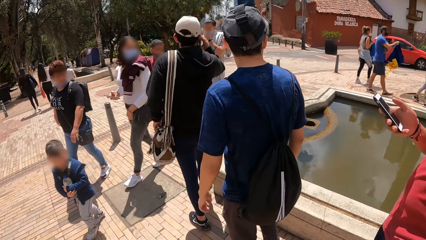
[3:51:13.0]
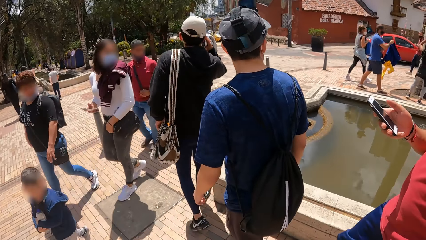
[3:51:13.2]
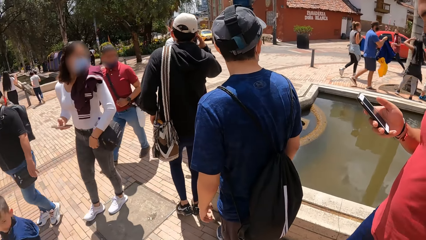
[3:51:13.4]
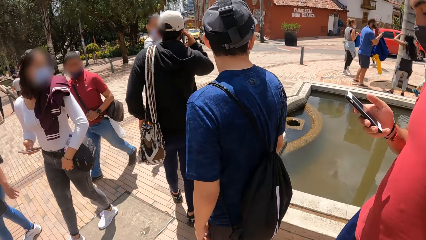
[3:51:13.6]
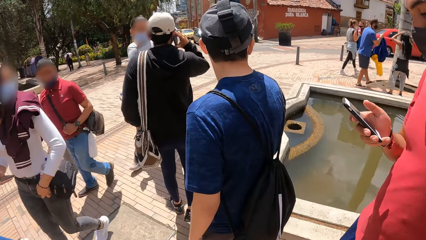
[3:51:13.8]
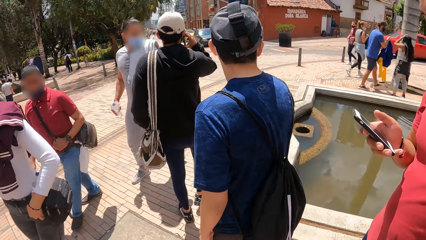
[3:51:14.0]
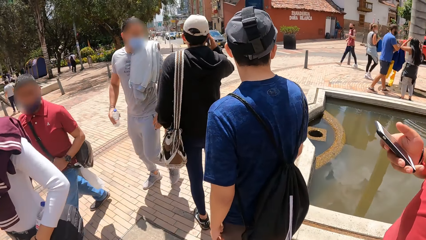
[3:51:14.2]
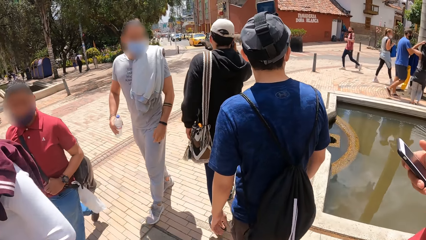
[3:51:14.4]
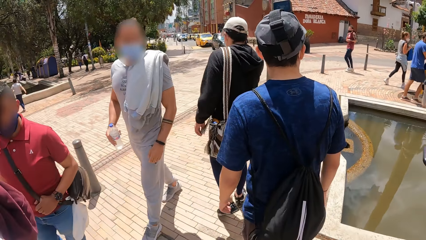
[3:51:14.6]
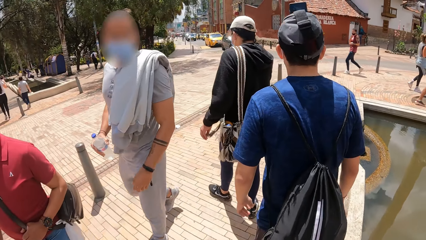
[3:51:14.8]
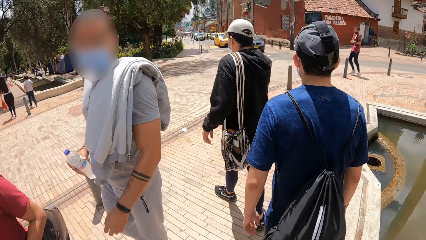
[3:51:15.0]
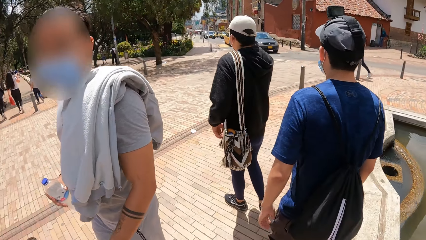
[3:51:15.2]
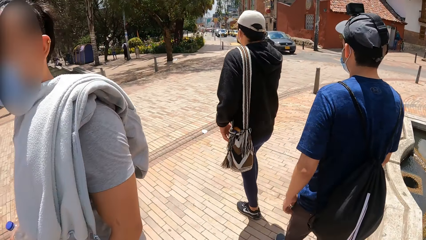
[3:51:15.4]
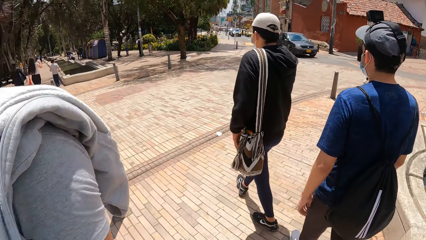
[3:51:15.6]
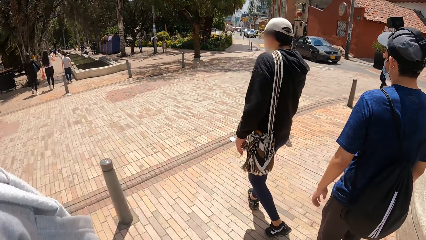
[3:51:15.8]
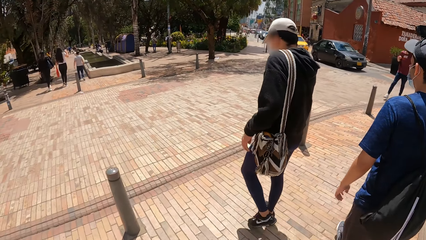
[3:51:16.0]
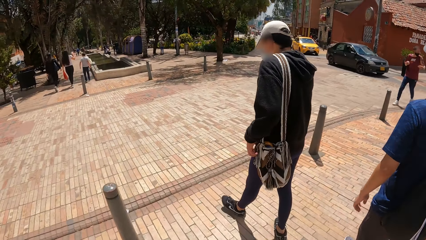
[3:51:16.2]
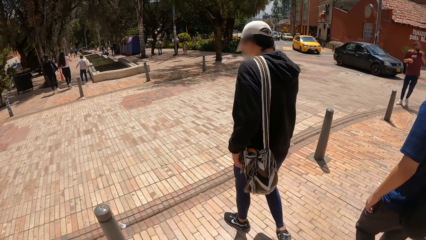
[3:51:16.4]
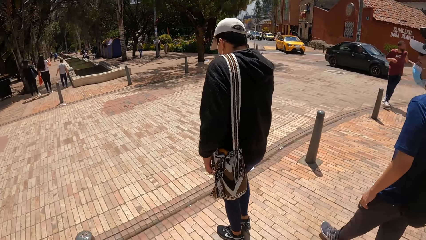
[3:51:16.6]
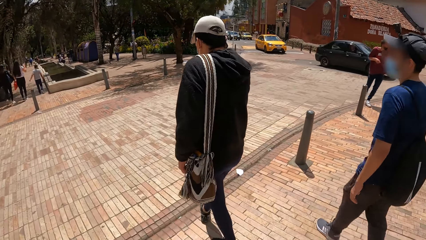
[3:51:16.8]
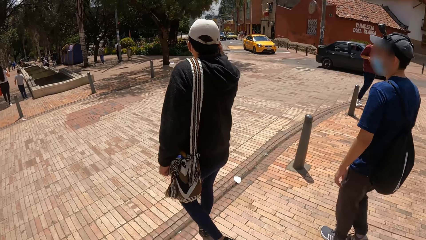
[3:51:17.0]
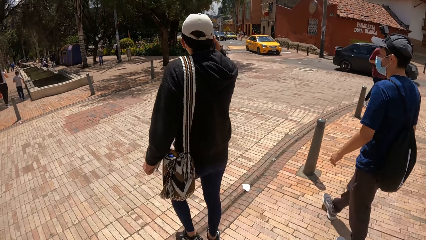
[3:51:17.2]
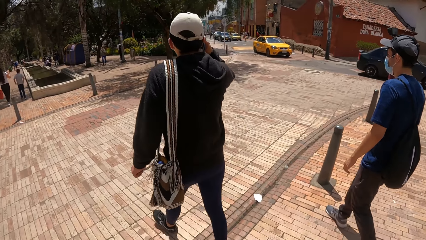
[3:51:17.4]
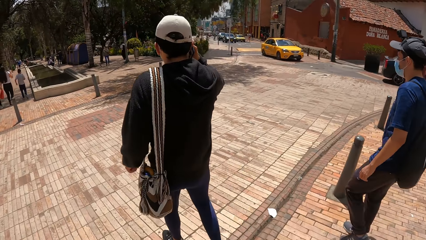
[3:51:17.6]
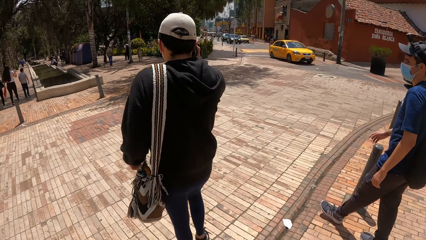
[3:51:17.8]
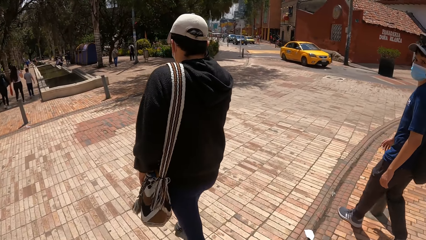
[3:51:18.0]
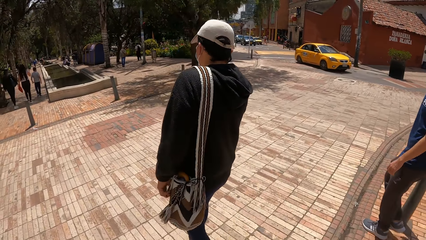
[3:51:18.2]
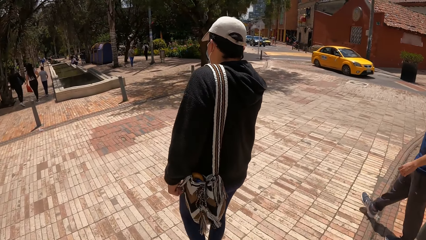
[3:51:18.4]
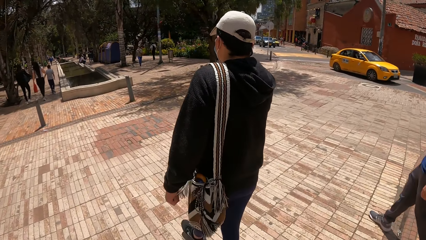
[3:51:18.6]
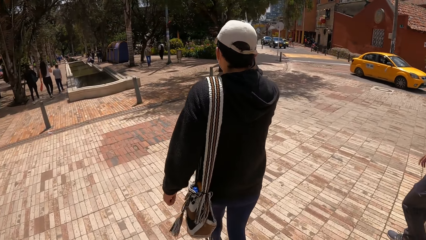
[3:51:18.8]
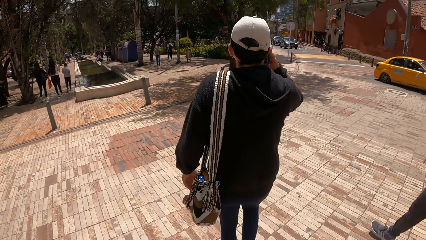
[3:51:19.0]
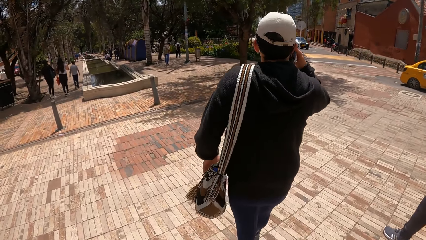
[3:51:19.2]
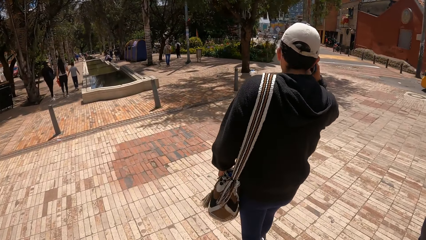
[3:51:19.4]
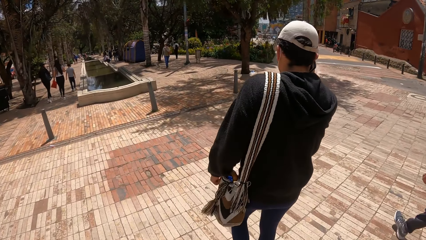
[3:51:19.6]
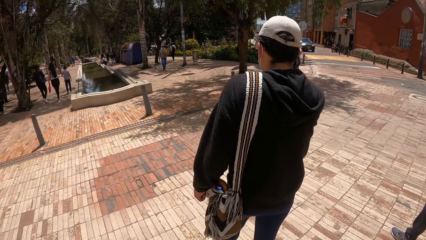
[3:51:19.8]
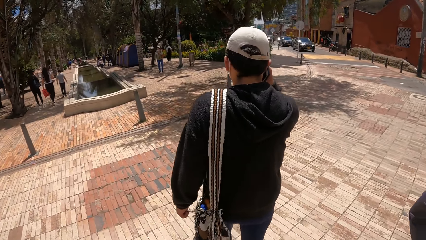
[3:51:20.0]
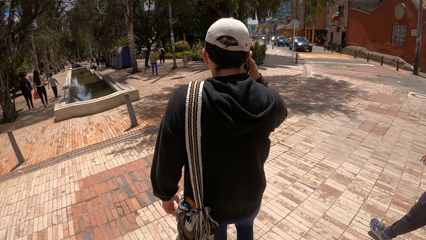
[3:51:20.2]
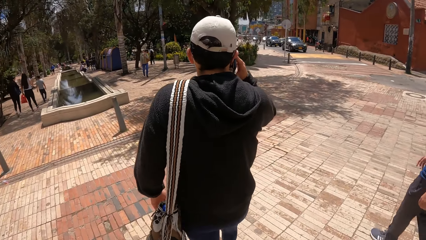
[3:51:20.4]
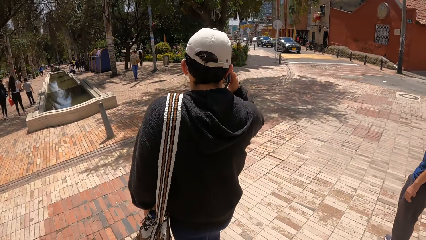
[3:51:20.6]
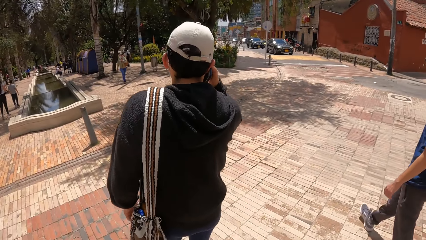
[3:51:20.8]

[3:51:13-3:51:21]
A man scrolls the phone. The camera wearer walks on the road.

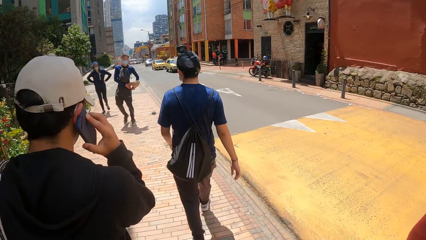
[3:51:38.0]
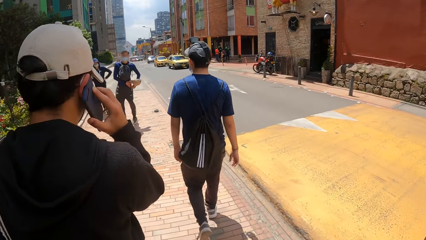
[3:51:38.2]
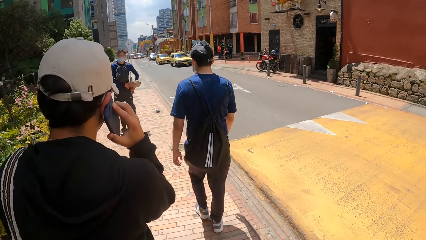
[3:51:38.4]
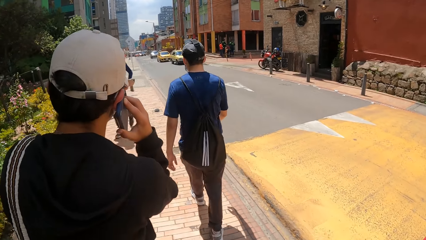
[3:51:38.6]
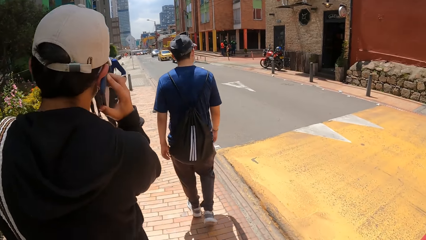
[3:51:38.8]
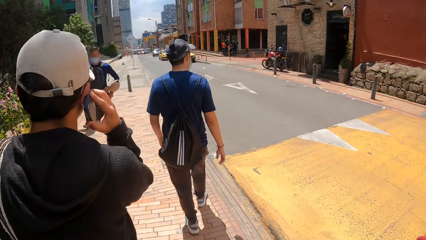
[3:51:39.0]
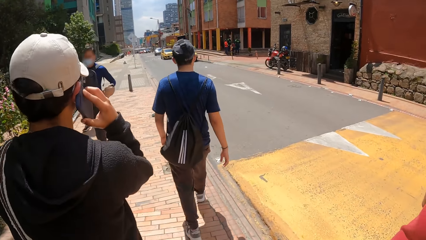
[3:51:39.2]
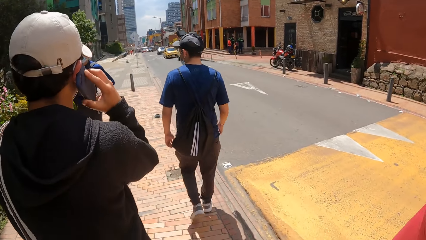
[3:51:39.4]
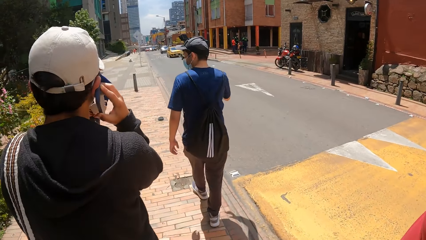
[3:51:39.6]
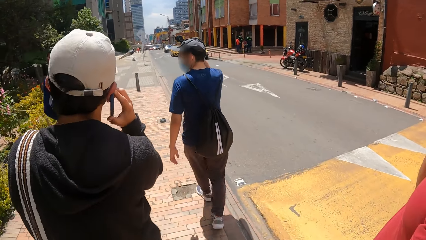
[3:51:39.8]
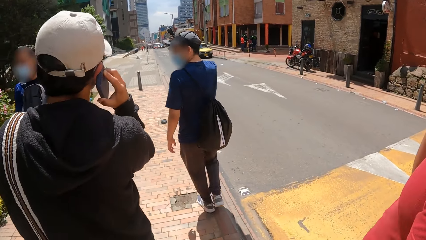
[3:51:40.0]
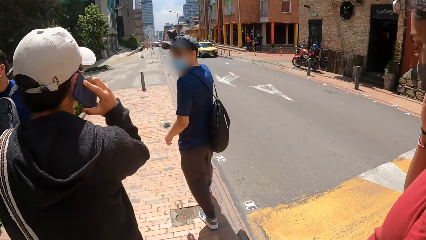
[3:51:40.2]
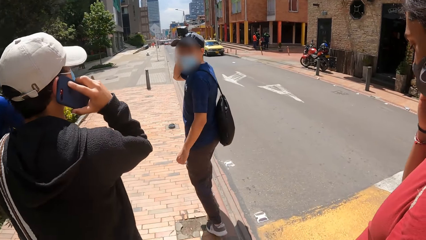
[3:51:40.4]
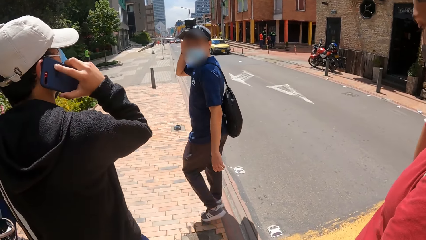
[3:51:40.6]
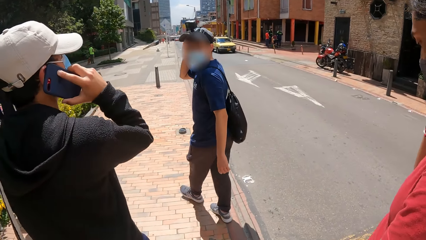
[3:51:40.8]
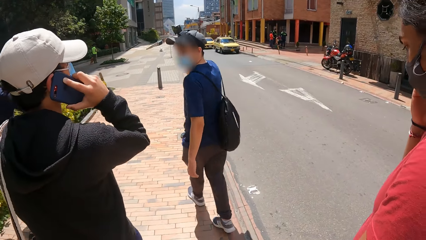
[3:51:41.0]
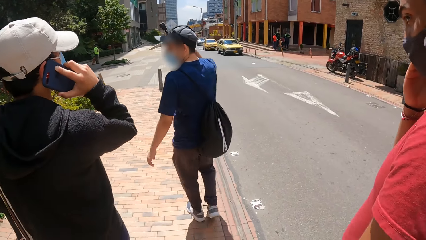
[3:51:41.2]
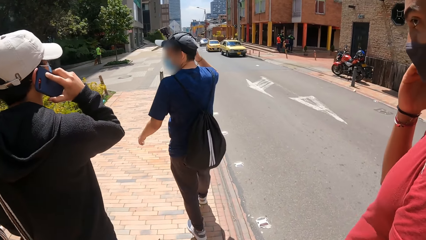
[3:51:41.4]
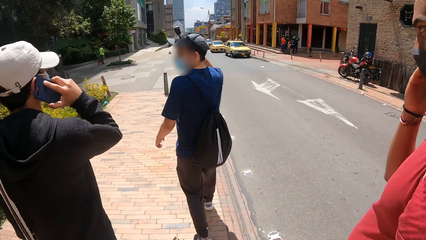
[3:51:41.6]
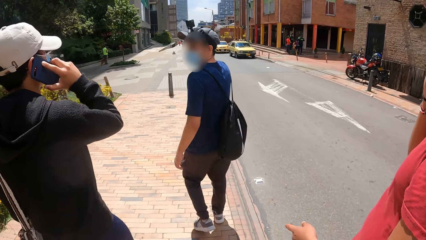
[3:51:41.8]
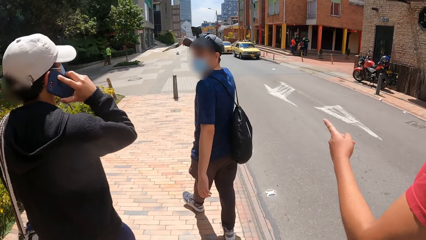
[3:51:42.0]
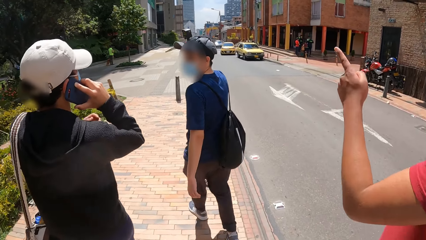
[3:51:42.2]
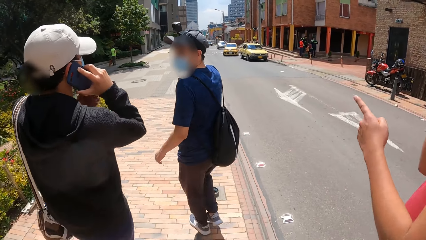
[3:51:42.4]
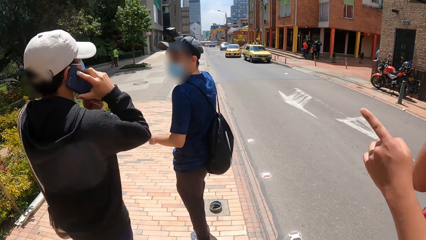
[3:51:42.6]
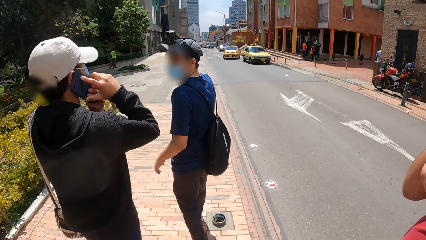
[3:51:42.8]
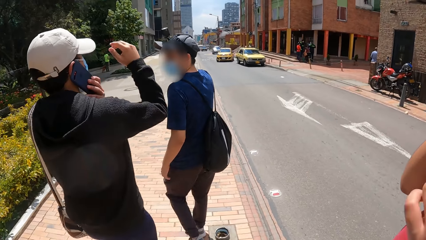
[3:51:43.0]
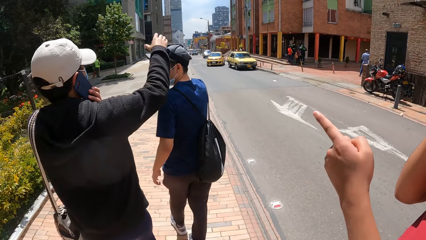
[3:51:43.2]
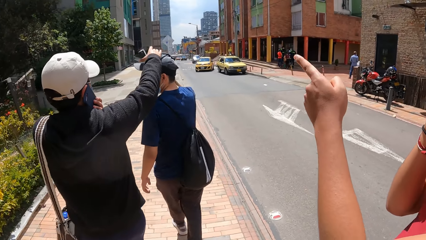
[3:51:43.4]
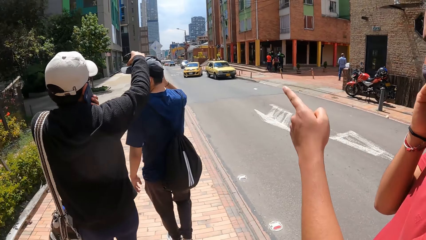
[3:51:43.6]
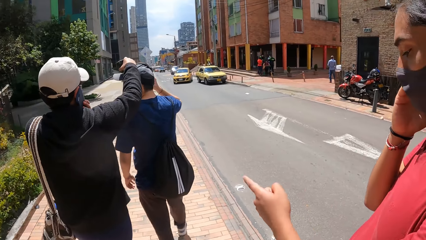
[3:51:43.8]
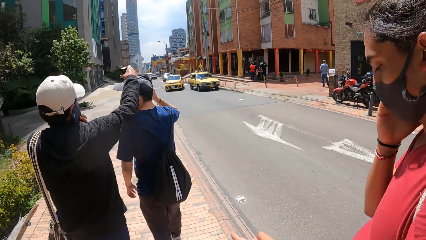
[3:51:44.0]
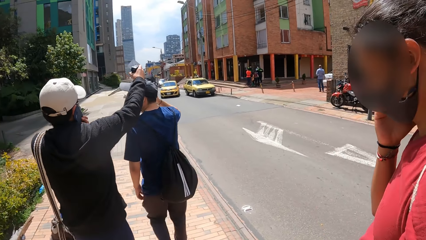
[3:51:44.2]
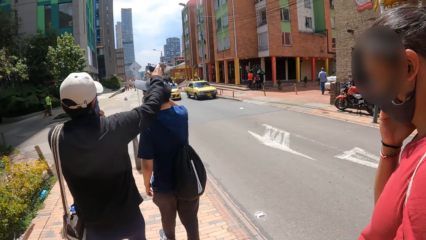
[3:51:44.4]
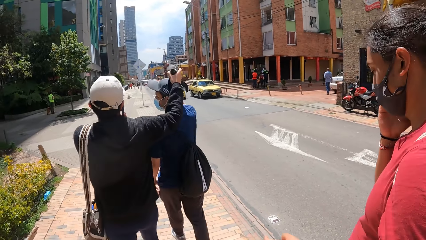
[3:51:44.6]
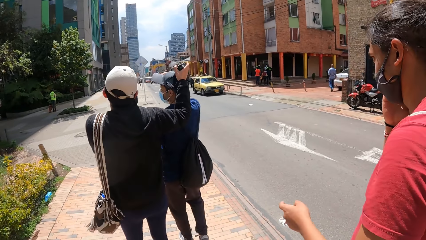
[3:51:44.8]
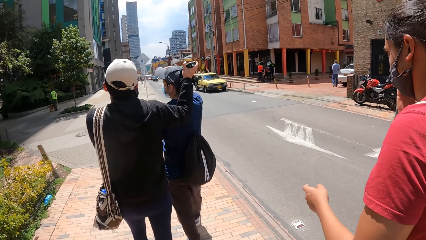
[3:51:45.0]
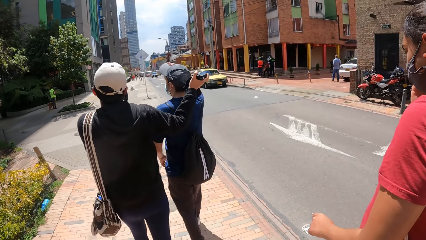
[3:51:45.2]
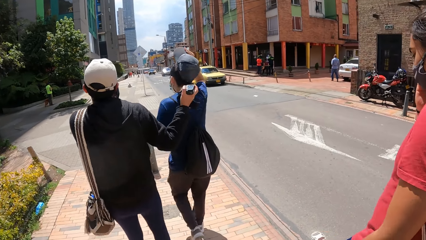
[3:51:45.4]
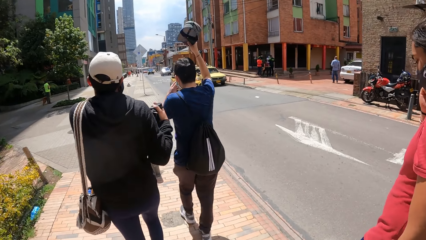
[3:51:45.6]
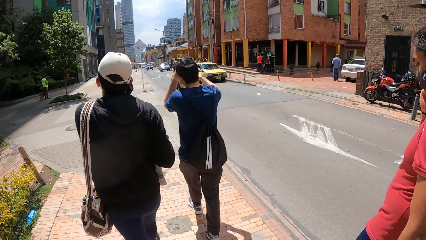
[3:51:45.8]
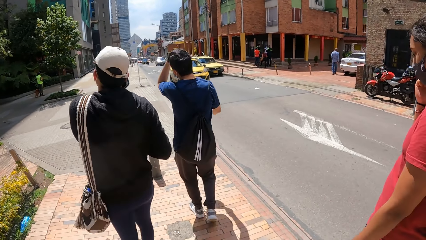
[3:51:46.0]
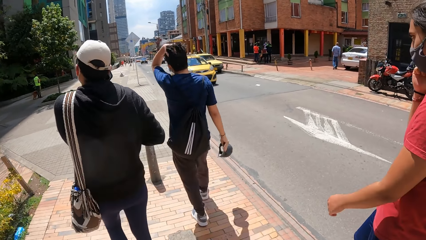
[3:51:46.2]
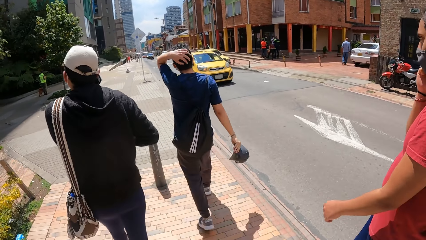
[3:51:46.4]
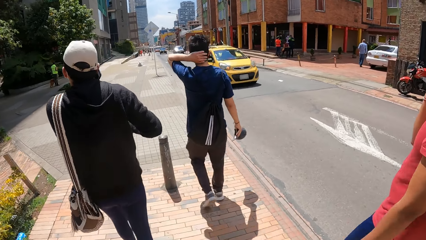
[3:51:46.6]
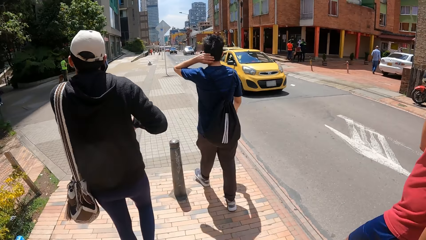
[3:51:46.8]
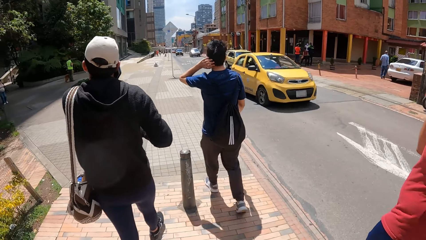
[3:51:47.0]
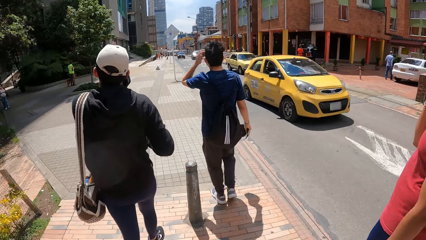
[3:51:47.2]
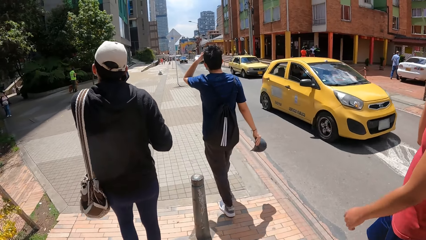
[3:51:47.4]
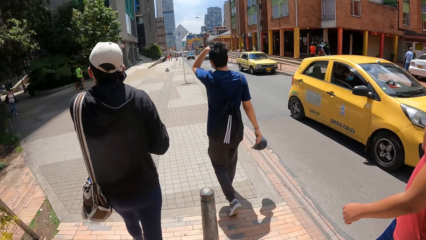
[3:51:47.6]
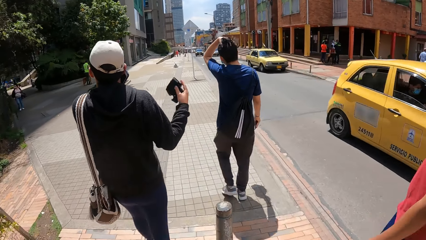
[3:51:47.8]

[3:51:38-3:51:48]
A man touches the camera on his head with his right hand. The camera wearer interacts with a second man, a third man and the first man on the walk way. The third man points at the first man with his left hand finger. The second man holds the phone in his right hand with his left hand to his right ear on the walk way and removes the camera on the first man's head with his right hand. Another man gestures out with his hand. The second man holds the camera of the first man. The first man removes a cap on his head with his right hand. The camera wearer walks on the road. The first man brushes his hair with his left hand.
